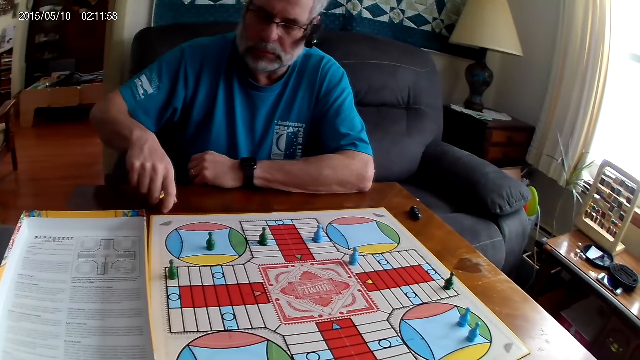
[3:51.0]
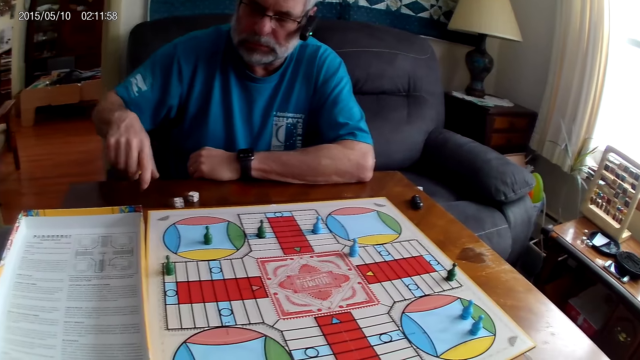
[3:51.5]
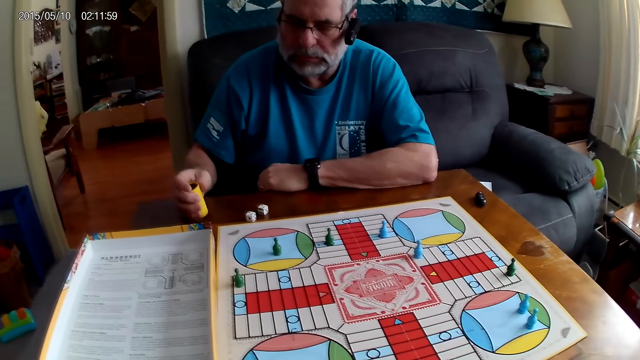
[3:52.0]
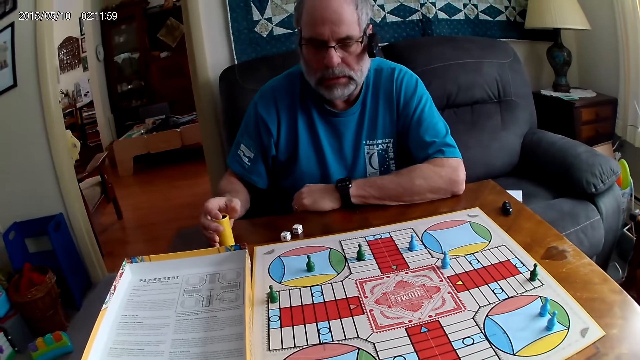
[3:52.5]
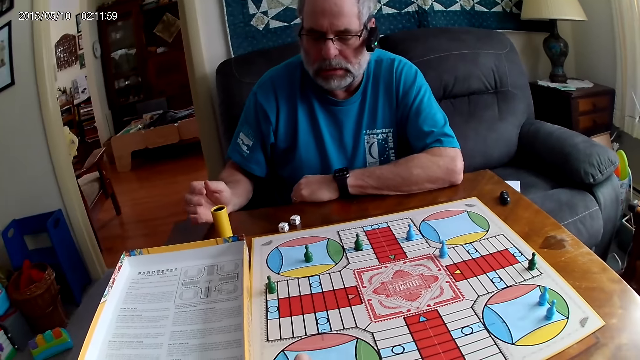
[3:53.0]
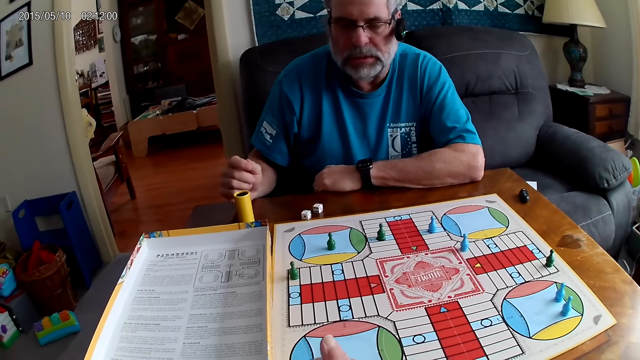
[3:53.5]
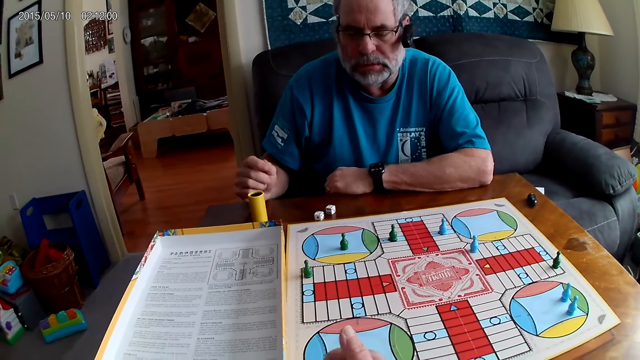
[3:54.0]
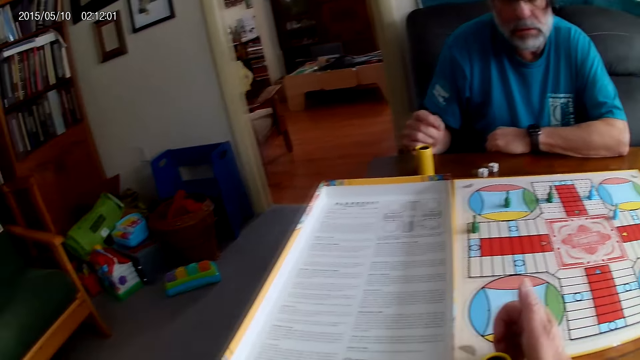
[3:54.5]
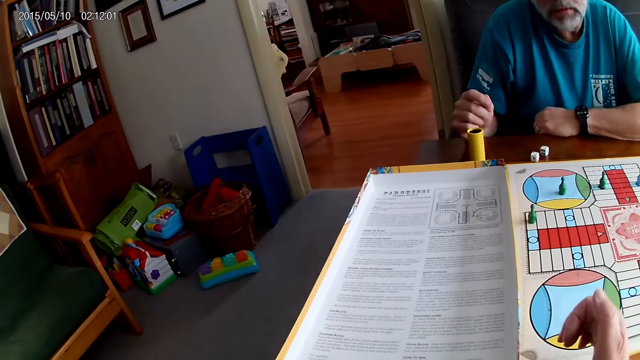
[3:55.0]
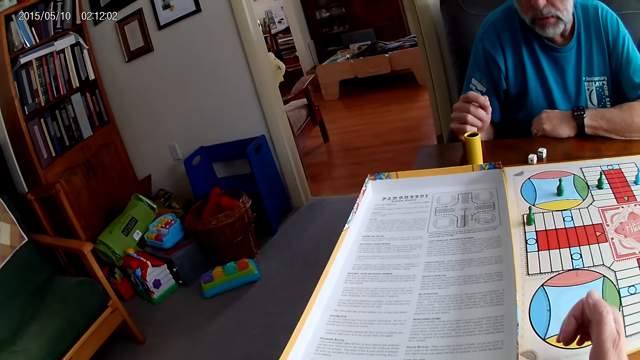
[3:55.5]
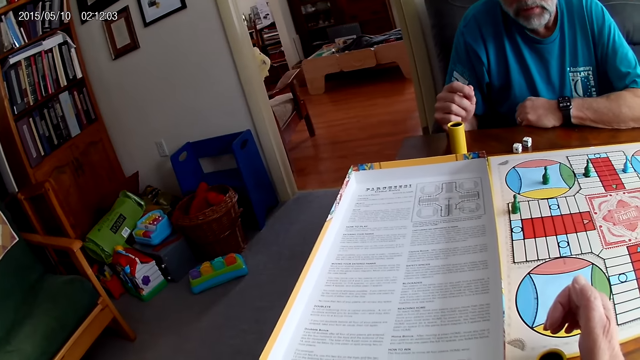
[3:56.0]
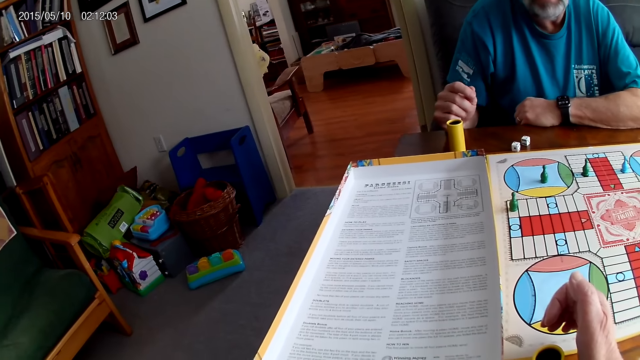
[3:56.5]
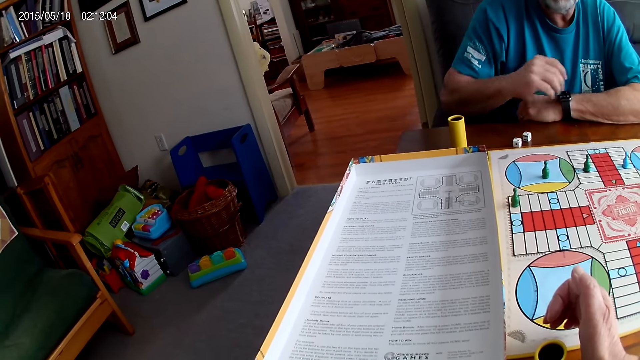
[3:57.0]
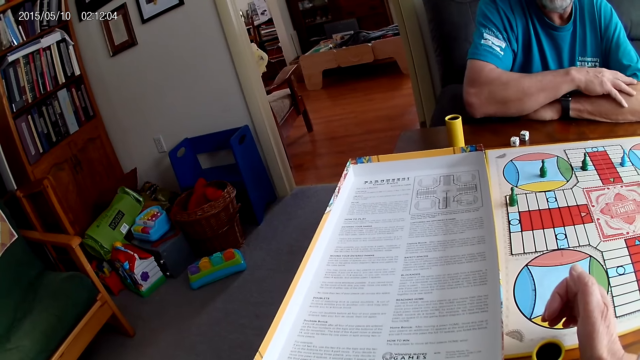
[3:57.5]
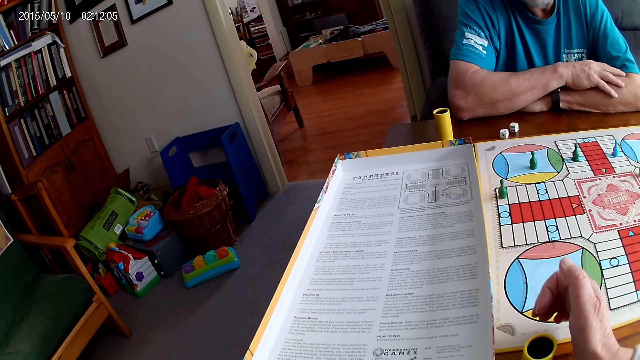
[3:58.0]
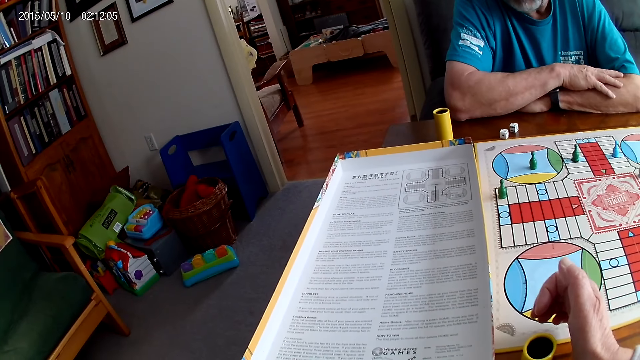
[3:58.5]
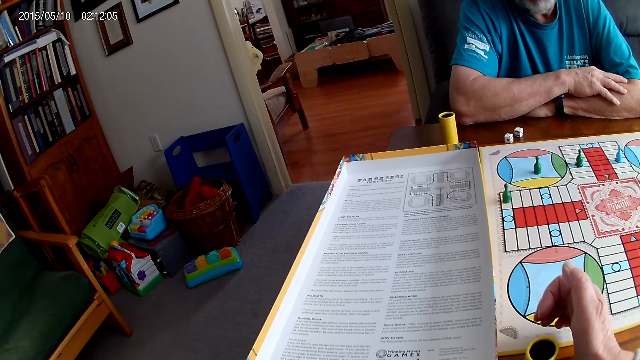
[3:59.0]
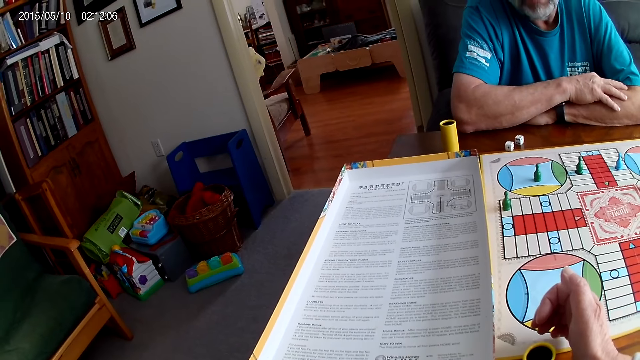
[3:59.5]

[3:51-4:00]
A man pours the dice in the container or dice cup on the table with his right hand. The man places the dice cup on the table. The camera wearer makes a sound. The man converses with the camera wearer. The camera wearer reads the instruction.

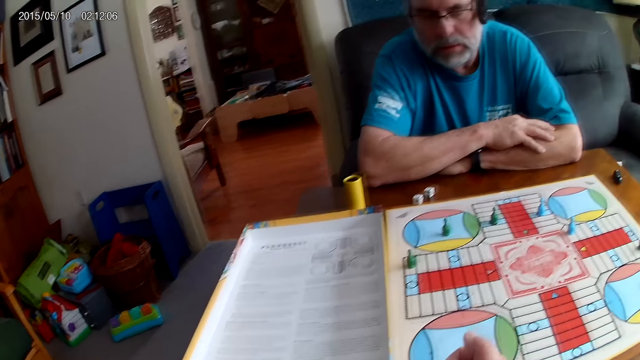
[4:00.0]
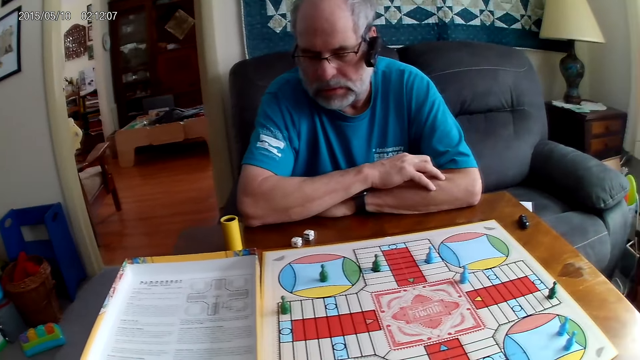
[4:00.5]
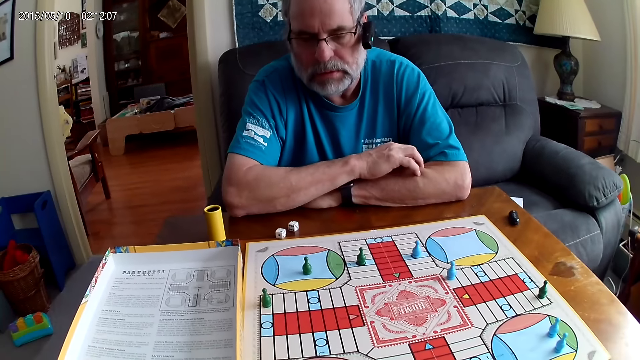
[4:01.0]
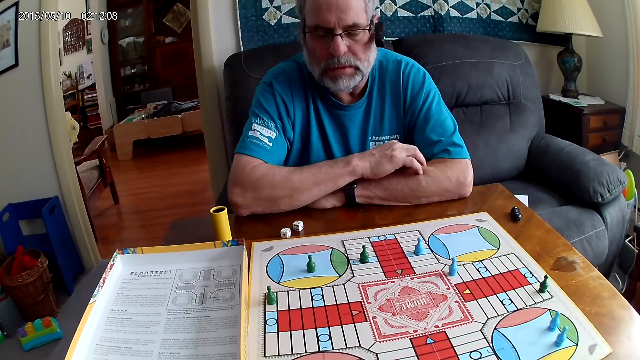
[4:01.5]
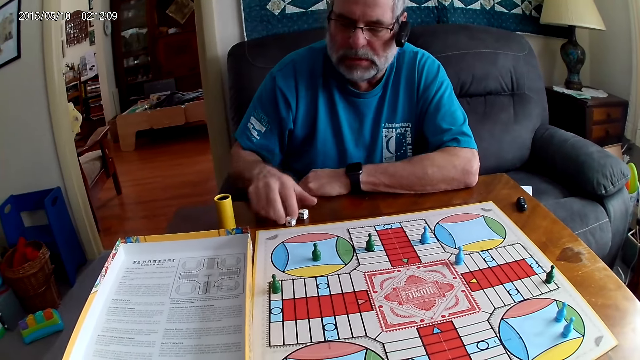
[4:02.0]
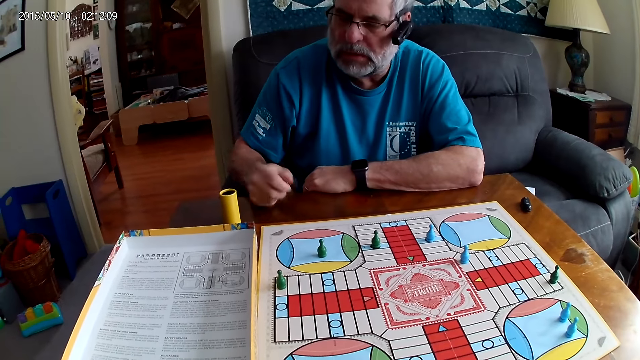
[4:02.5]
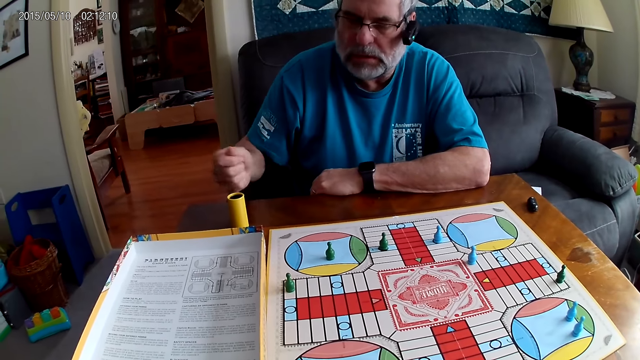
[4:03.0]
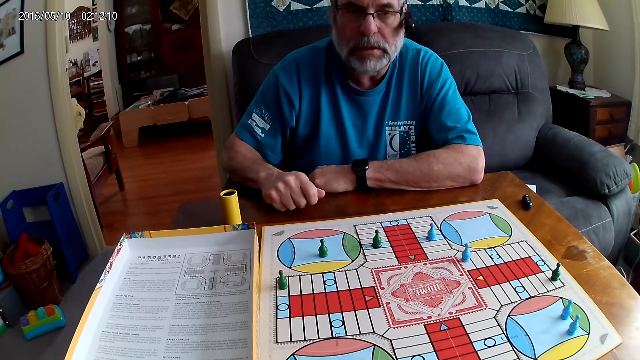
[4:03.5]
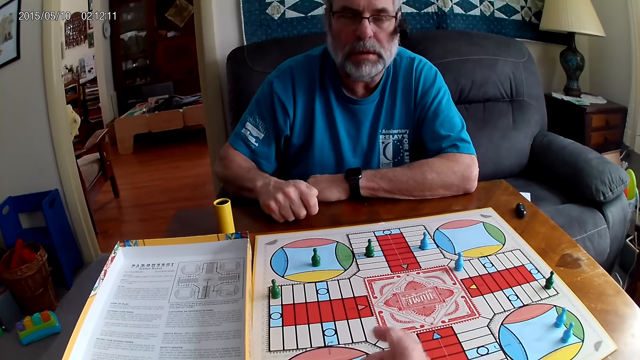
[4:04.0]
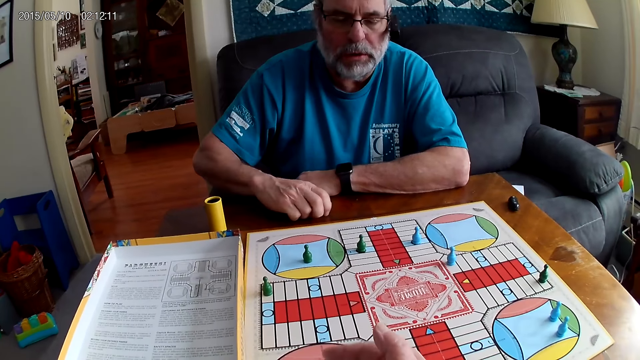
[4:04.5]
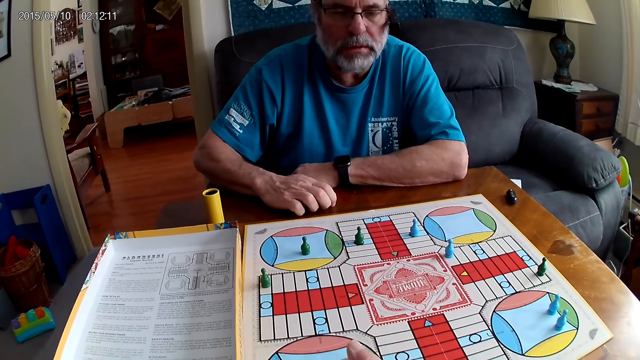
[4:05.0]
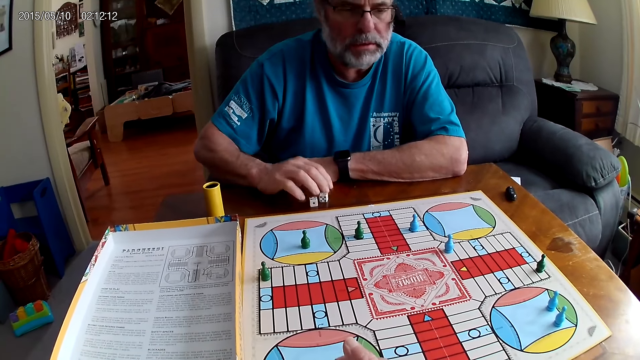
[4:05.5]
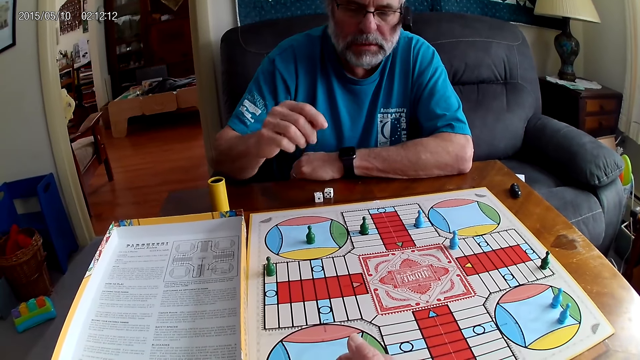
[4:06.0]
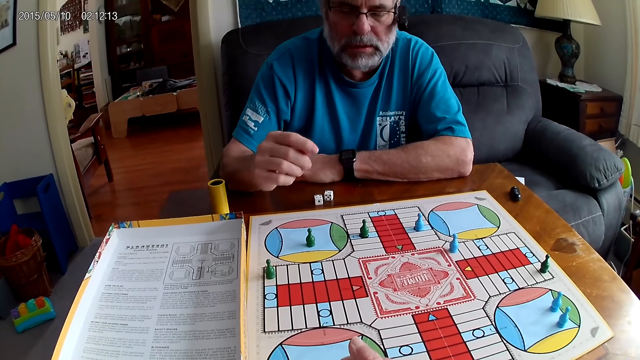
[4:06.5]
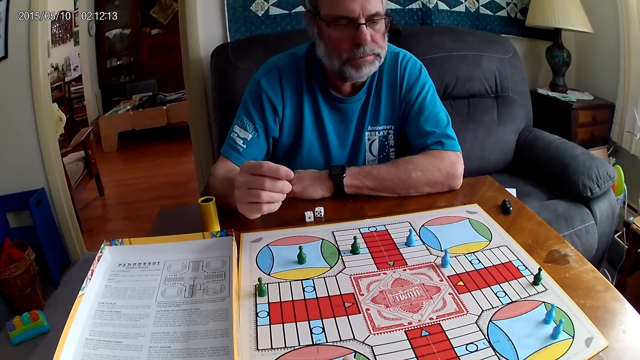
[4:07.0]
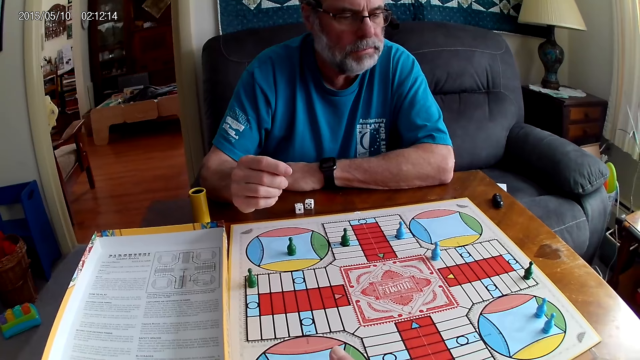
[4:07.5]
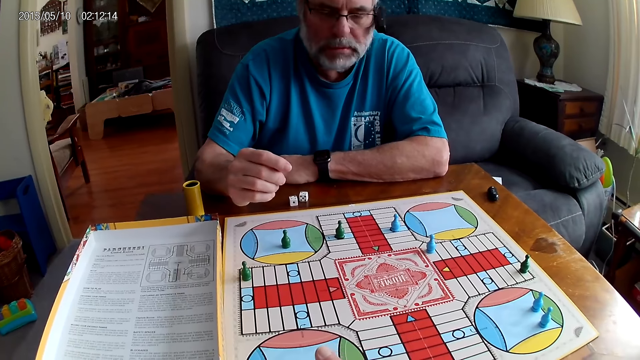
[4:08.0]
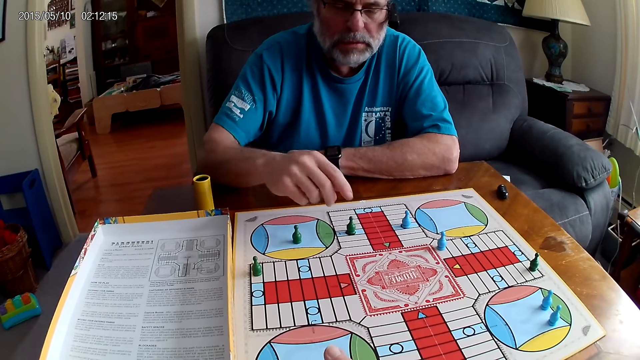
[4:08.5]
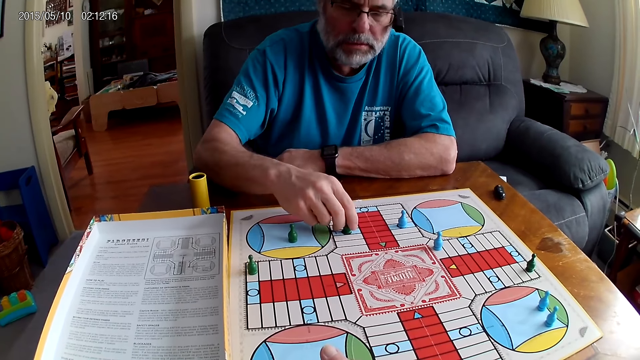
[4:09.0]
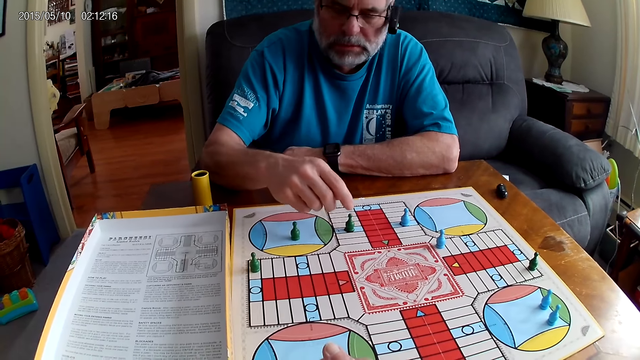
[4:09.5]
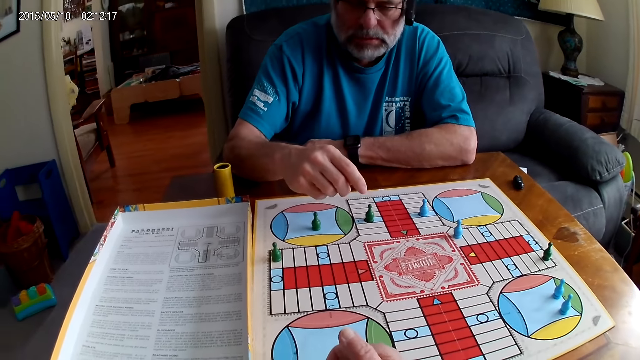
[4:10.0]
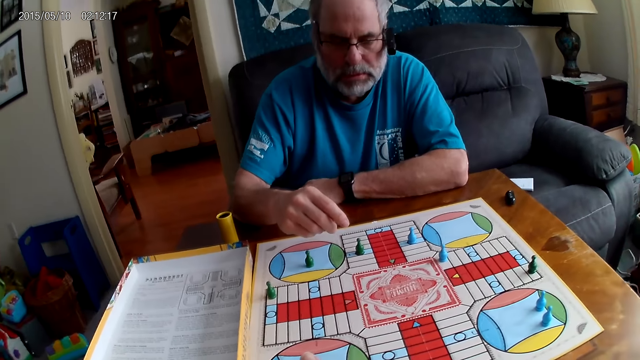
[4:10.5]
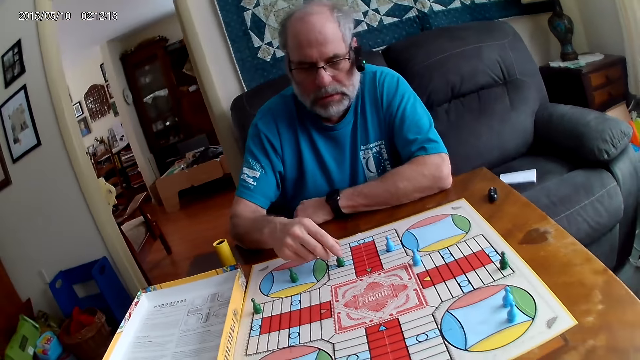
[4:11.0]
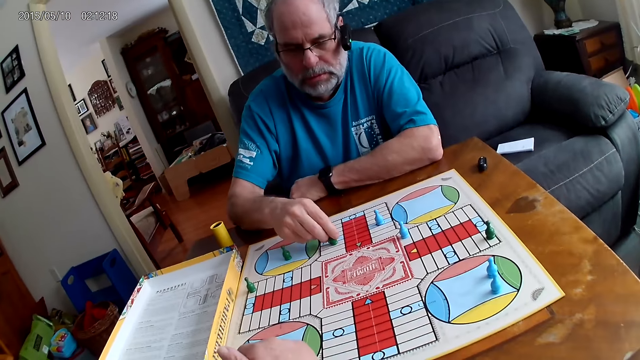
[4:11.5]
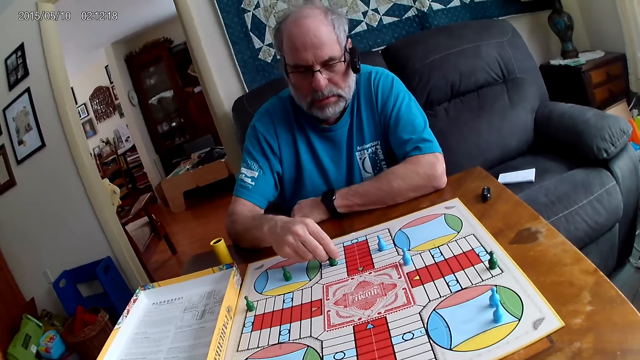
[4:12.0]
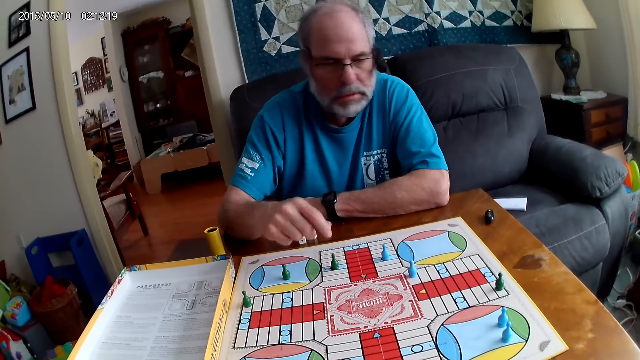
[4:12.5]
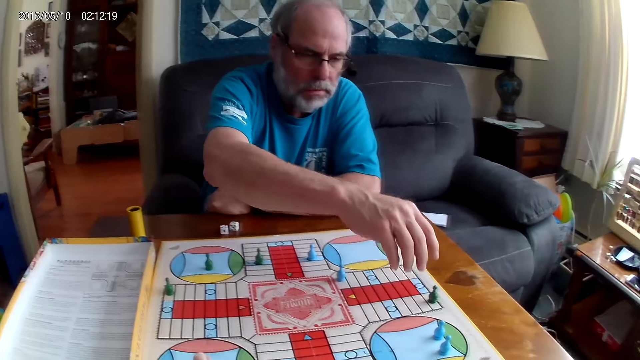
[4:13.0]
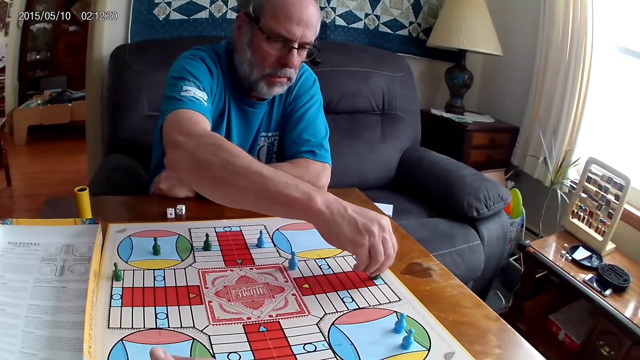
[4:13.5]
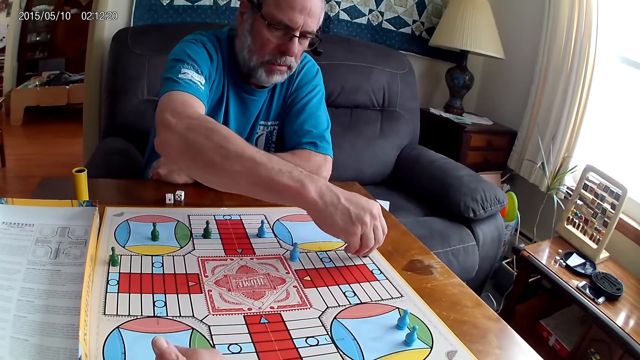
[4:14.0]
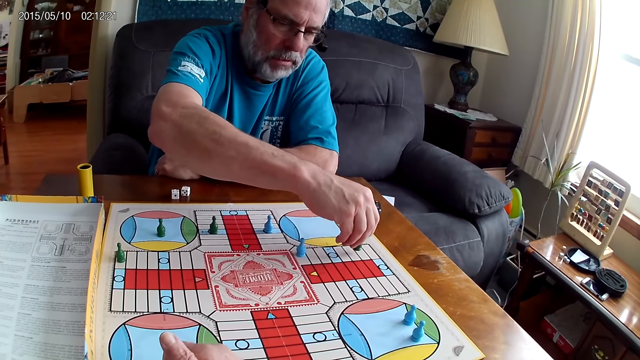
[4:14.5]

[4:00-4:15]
The camera wearer speaks to a man. The man picks up the dice from the table with his right hand. He clasps the dice. The camera wearer talks to the man. The man places the dice on the table with his right hand. He looks at the board. He touches the token. He attempts moving a pawn with his right hand. He moves the pawn through some cells on the Ludo board with his right hand.
